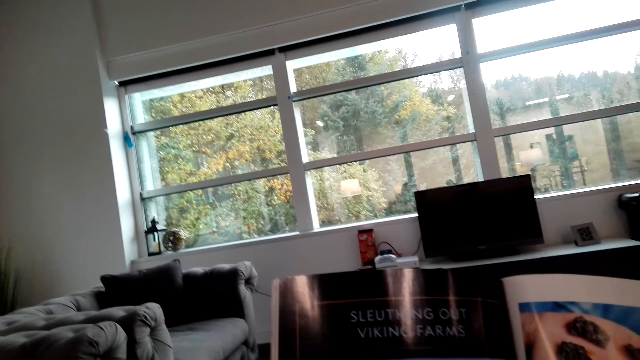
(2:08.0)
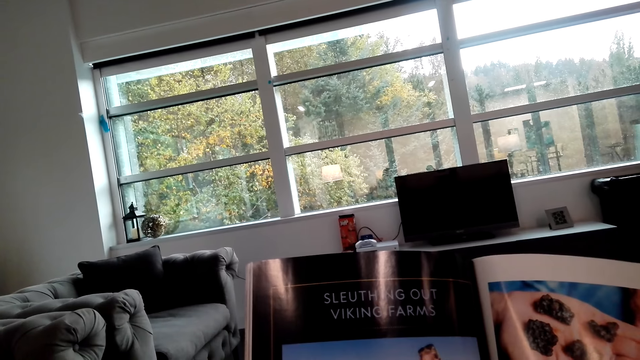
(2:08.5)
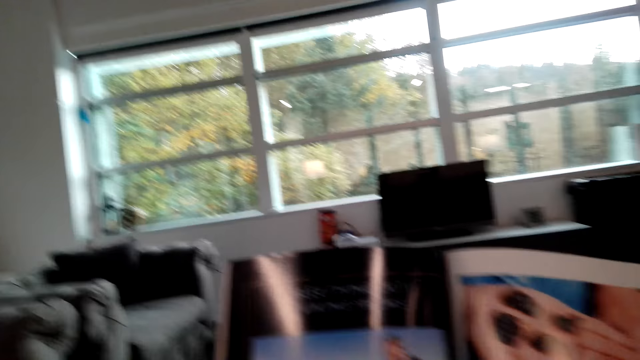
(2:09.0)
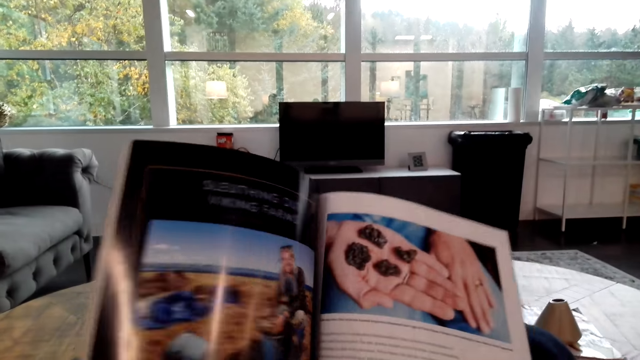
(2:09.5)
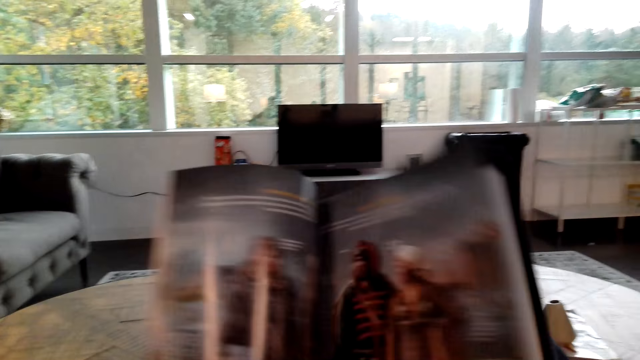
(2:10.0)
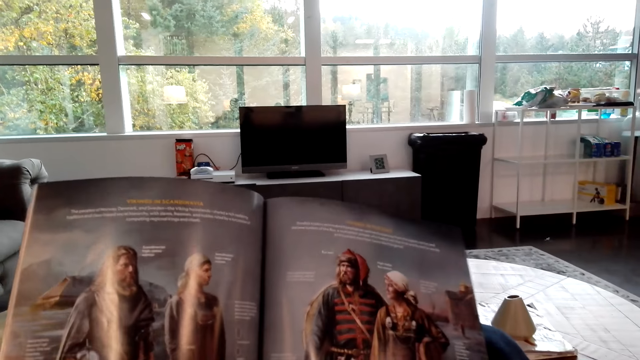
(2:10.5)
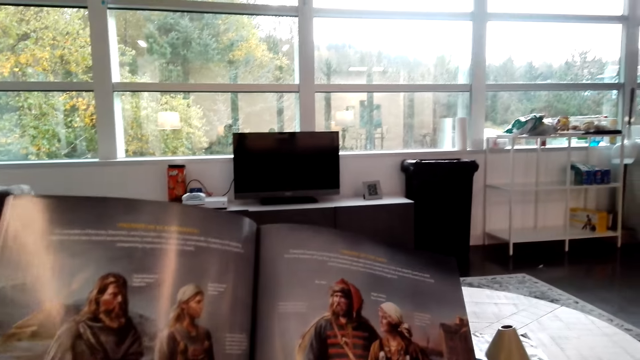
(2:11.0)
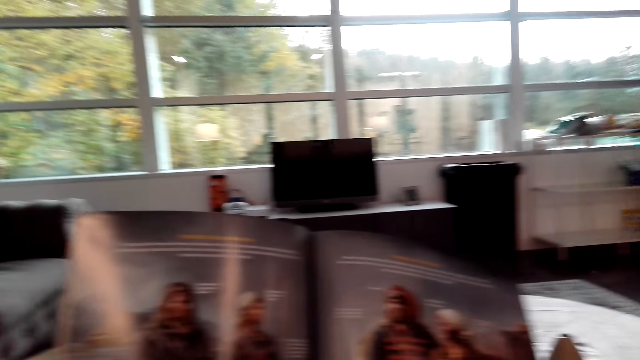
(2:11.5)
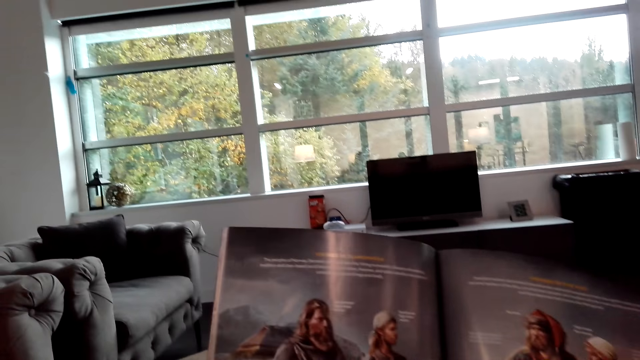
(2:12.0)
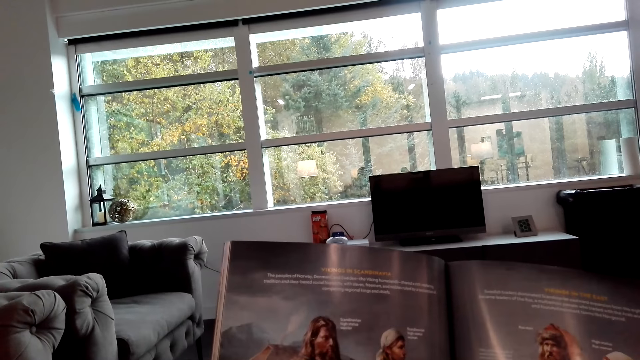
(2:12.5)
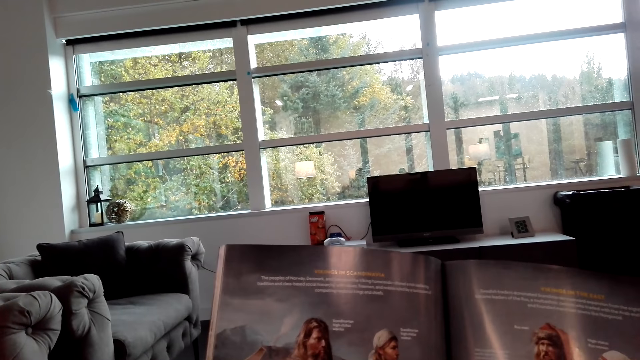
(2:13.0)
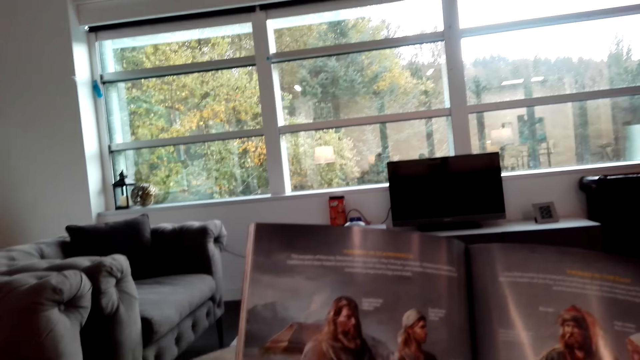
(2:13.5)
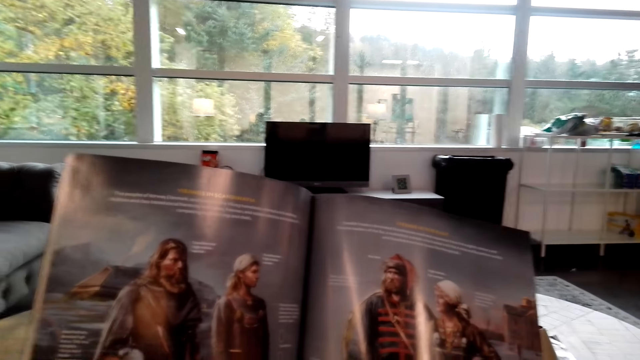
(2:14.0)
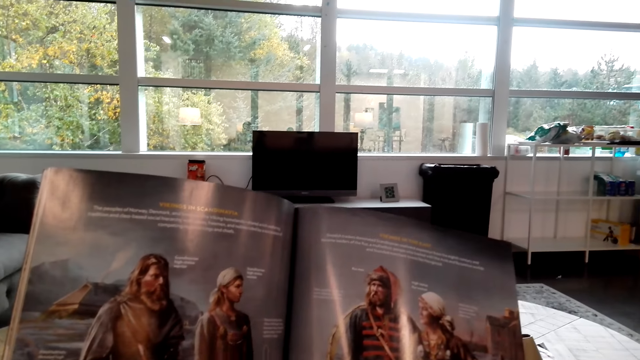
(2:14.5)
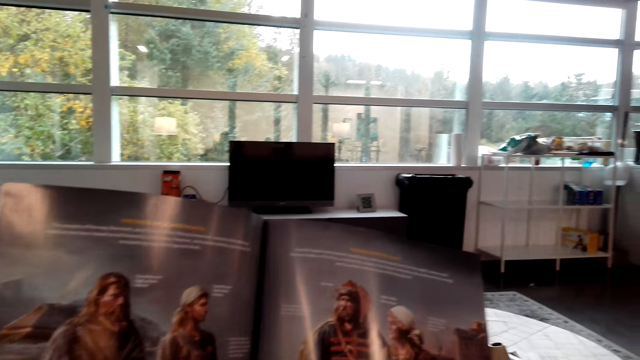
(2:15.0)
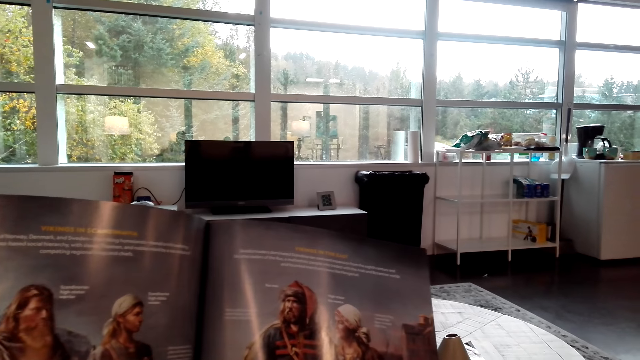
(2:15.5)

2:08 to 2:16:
The camera wearer opens the page of the magazine and reads the magazine.

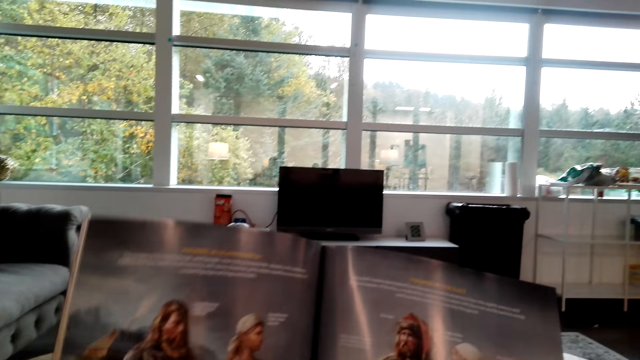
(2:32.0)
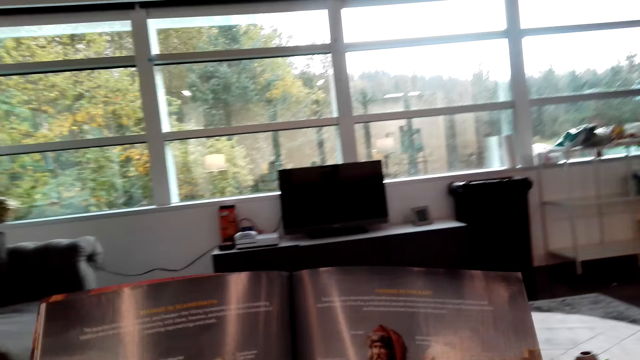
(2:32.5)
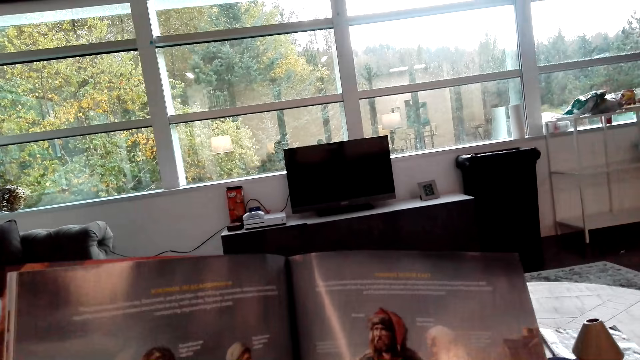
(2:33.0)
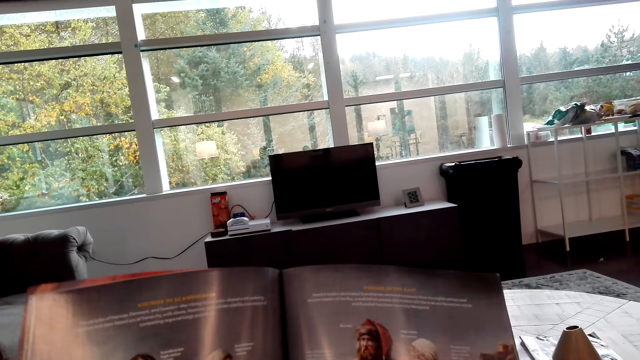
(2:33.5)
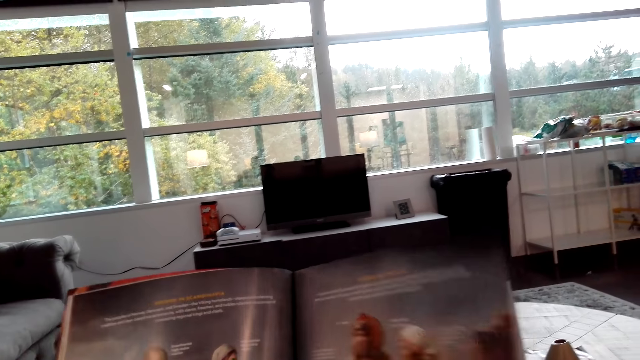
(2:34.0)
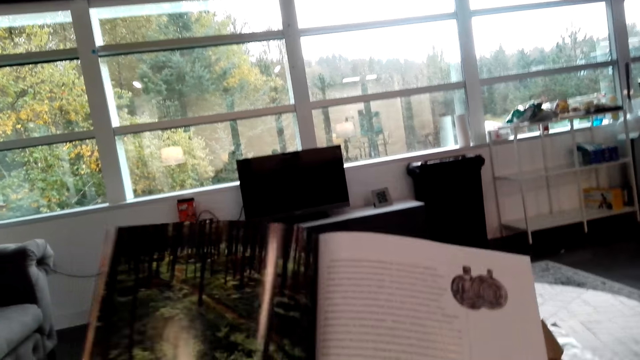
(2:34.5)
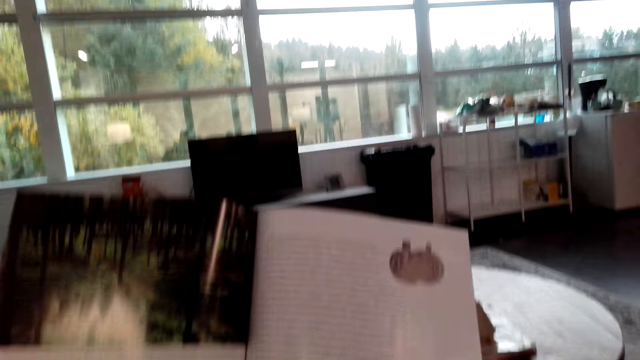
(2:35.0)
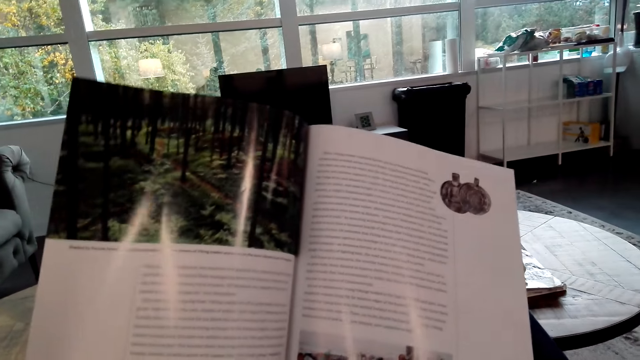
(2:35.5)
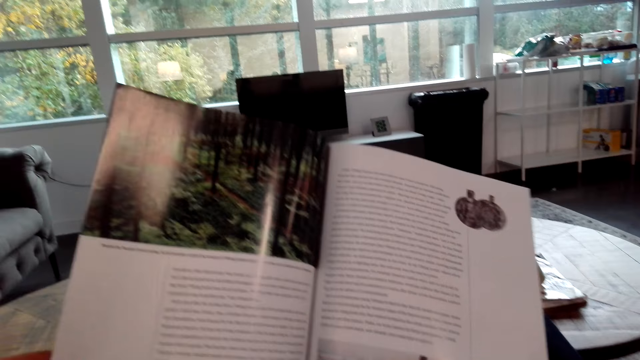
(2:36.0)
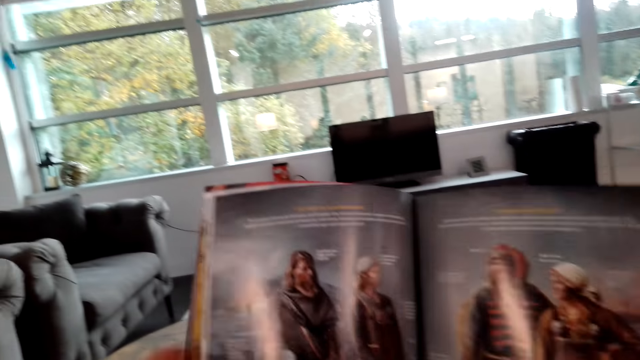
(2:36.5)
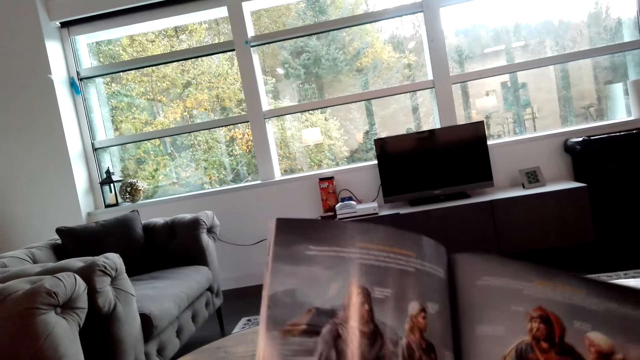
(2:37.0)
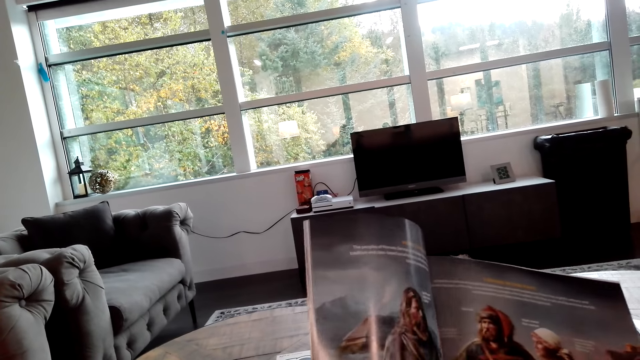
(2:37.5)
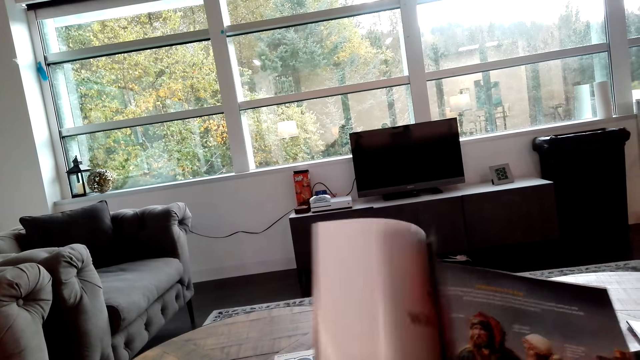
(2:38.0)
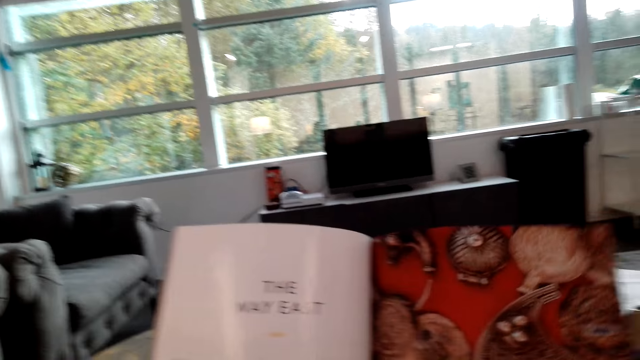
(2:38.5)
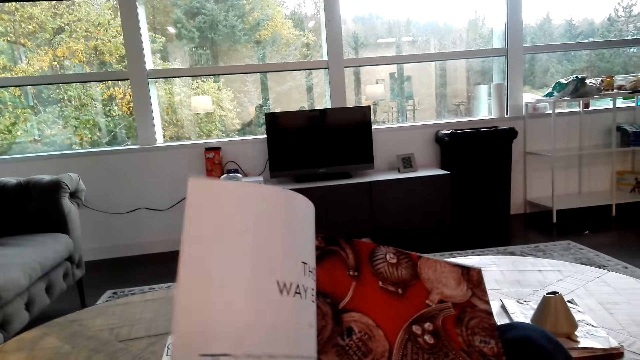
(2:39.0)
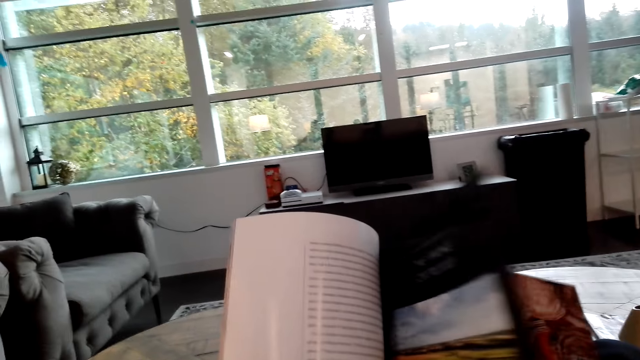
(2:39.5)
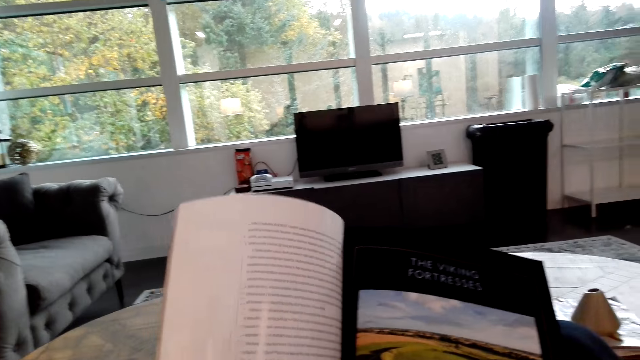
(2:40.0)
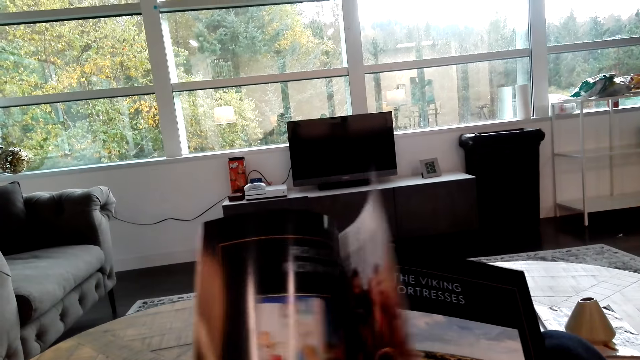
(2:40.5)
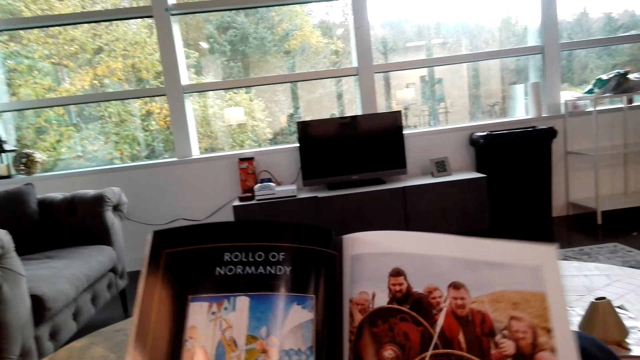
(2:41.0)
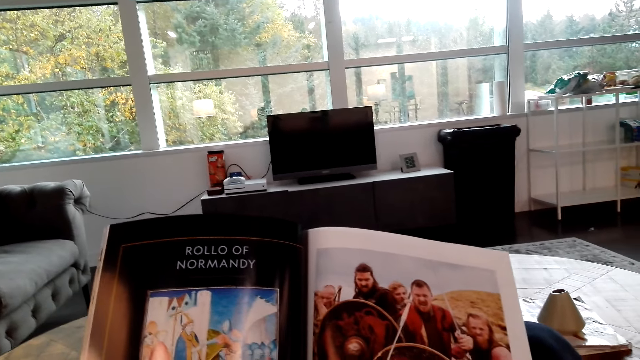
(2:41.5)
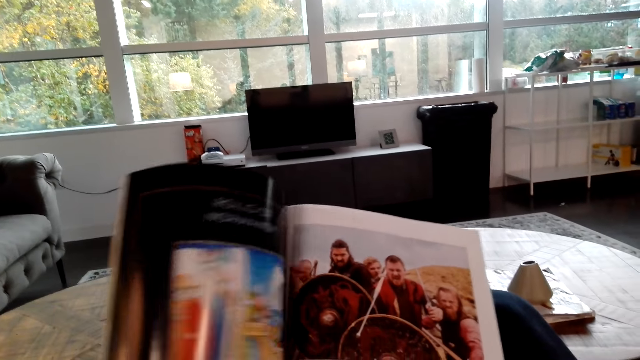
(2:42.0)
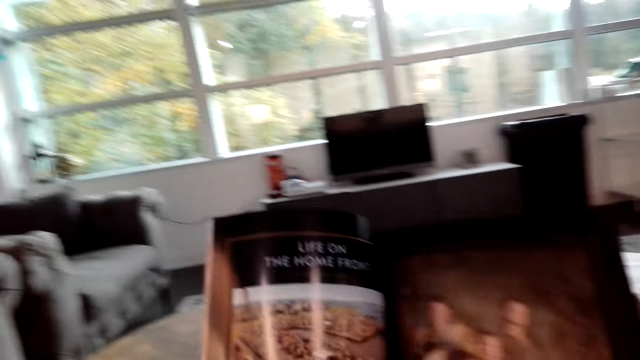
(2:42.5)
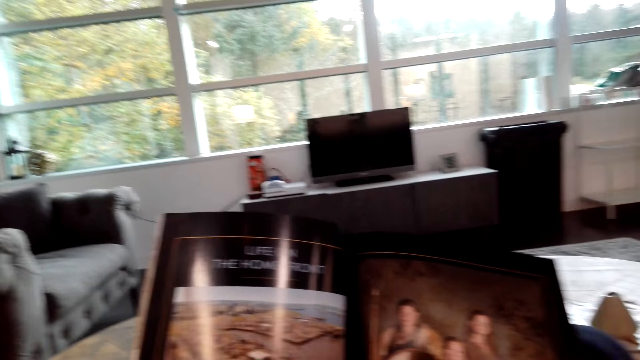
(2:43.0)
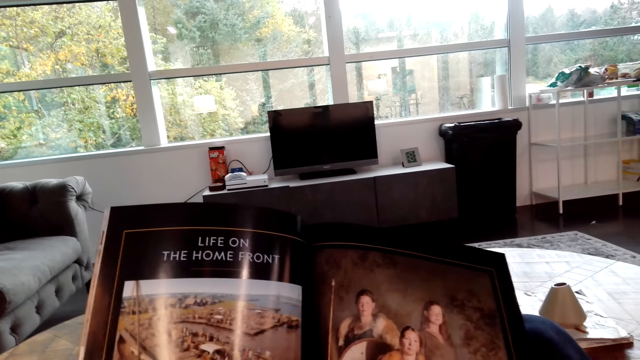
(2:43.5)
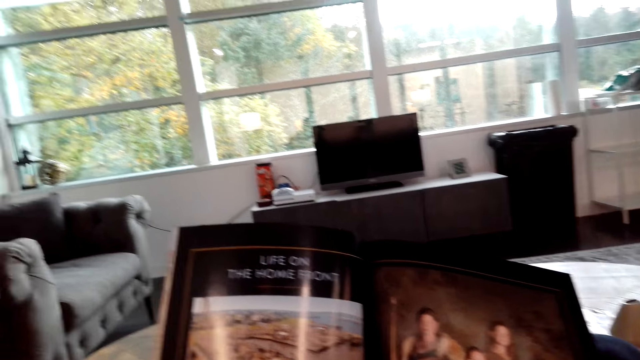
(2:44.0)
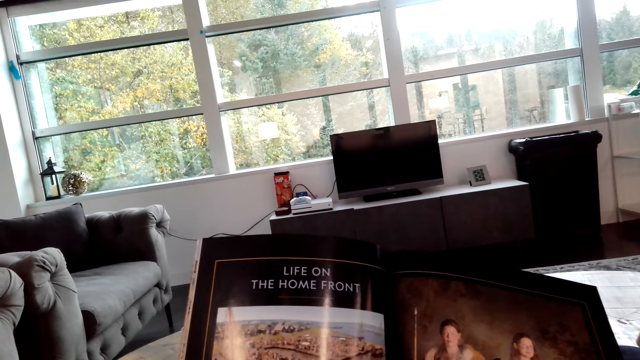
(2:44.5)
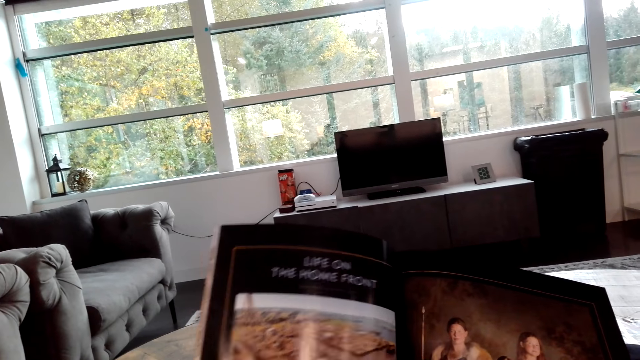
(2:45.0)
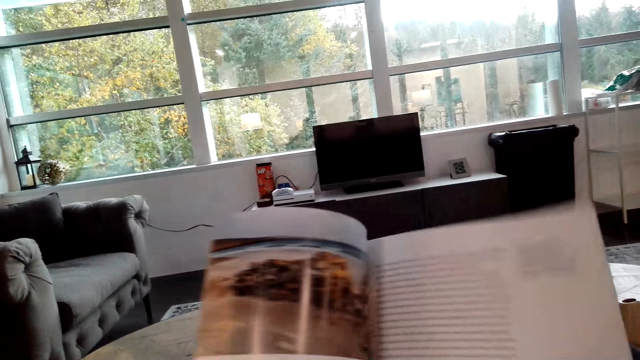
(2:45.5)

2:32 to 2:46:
The camera wearer opens the pages of the magazine.
